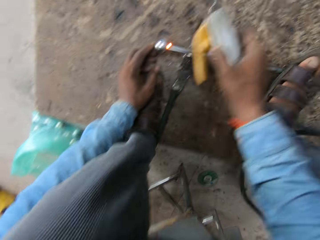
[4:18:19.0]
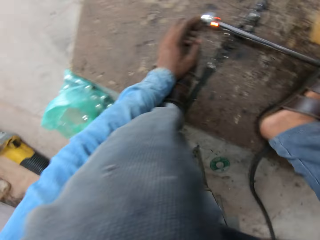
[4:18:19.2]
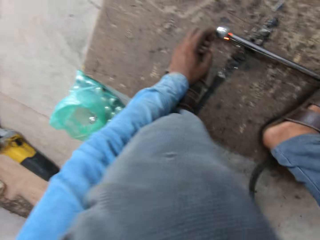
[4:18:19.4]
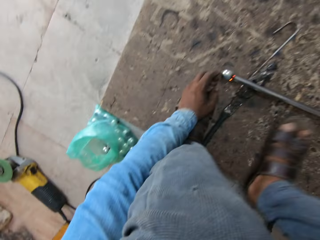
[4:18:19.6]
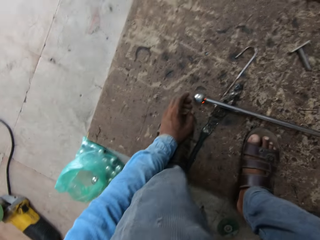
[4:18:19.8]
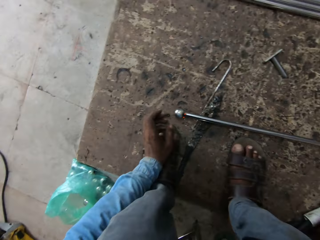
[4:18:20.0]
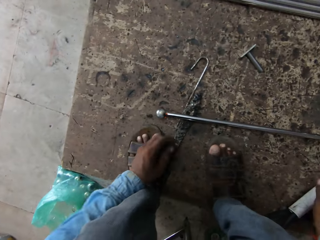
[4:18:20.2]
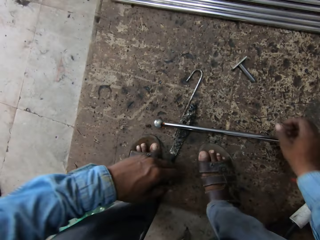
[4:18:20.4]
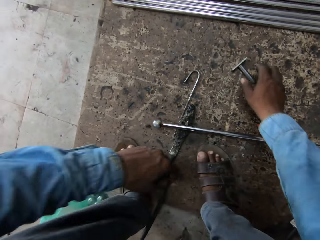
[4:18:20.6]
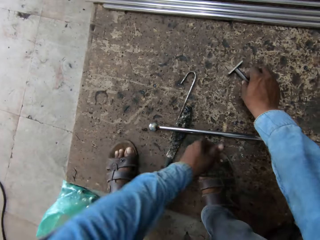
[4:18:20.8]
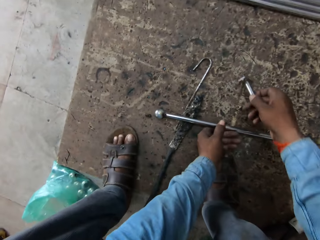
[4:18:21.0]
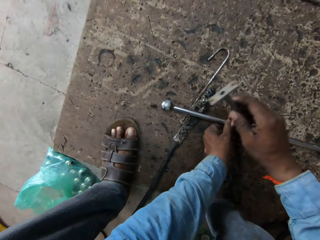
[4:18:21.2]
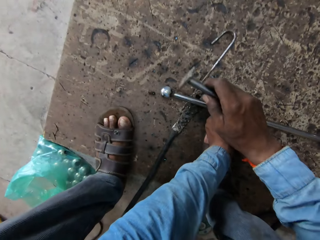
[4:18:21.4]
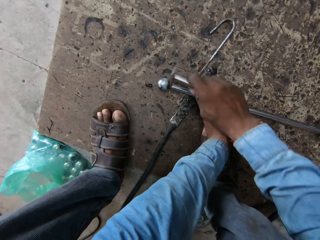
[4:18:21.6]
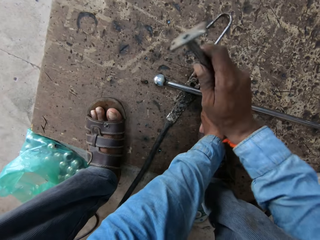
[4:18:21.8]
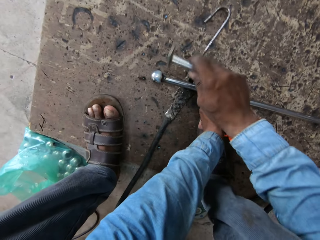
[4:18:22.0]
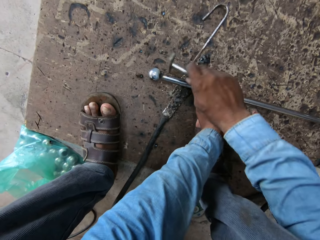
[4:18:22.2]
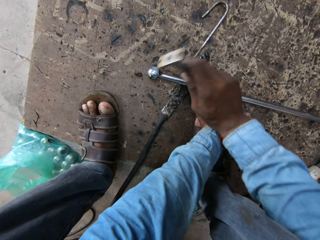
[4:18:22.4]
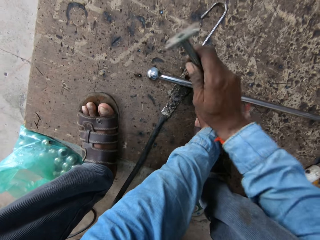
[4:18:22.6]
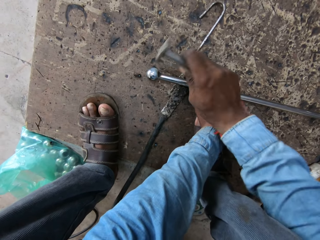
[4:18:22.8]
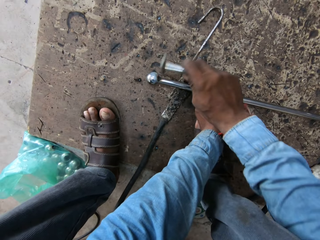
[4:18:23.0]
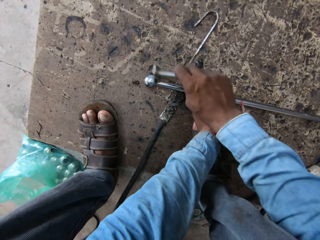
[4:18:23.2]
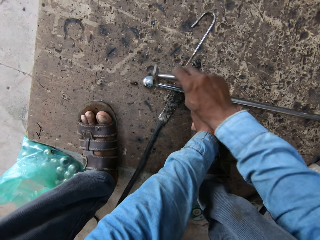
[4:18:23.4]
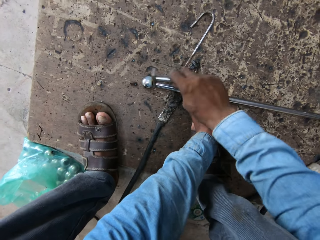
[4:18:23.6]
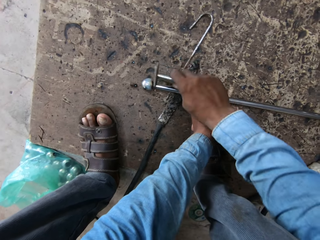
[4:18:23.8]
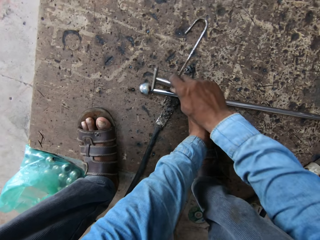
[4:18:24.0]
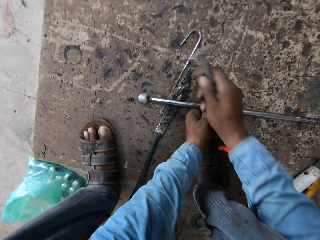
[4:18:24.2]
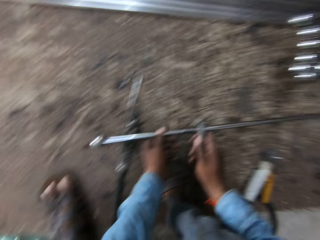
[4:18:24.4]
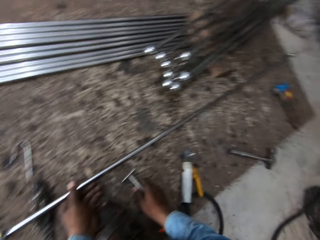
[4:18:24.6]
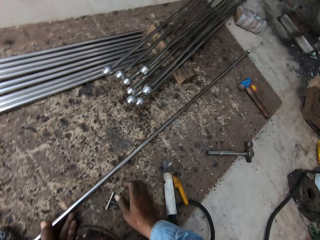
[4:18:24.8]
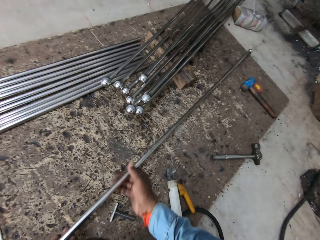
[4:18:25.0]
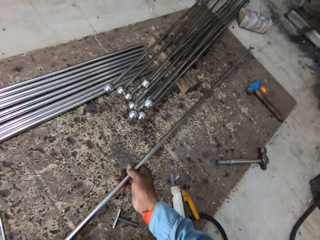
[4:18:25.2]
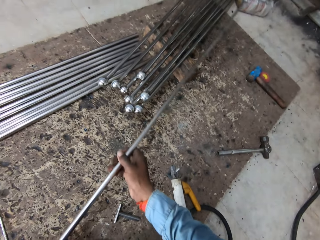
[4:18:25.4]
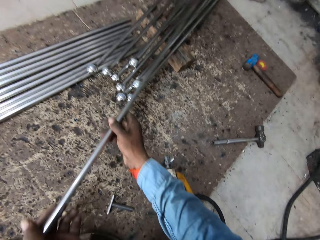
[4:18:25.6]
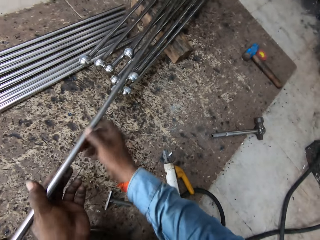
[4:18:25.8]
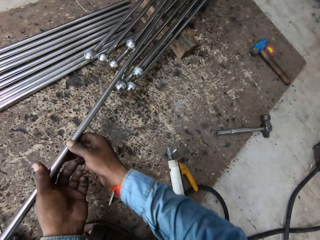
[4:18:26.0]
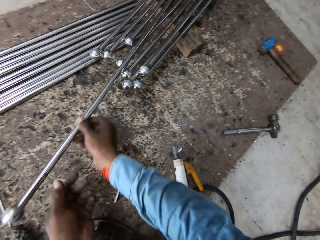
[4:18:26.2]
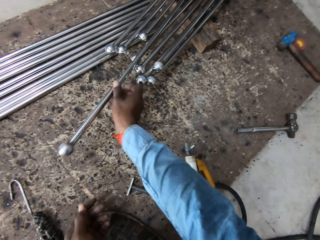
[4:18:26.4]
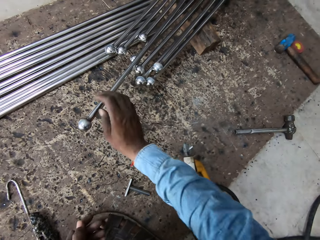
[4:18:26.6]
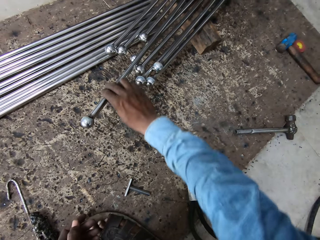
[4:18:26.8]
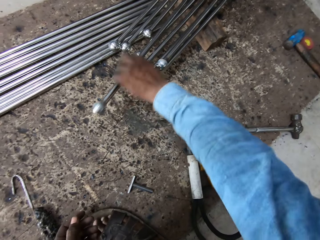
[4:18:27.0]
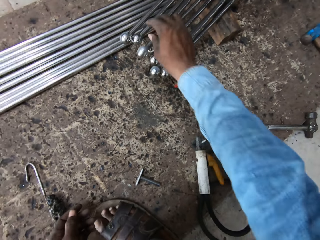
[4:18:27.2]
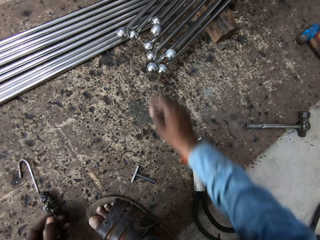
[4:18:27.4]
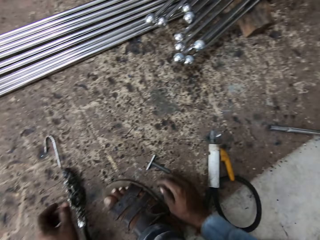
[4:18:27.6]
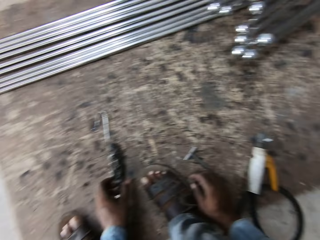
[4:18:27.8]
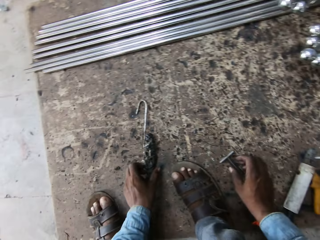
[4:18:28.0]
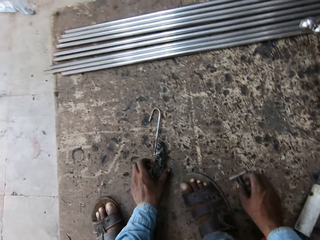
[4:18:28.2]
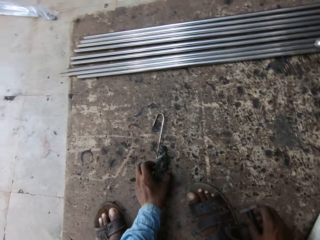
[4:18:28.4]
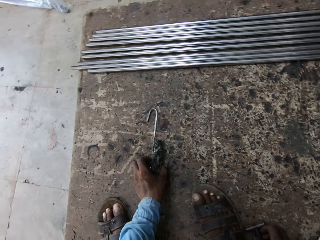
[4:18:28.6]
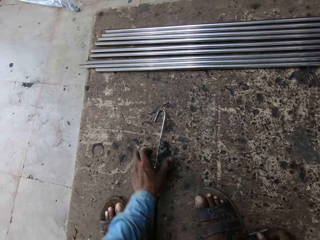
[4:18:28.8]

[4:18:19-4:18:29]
The camera wearer picks up a metal. They hit the metal or iron rod with something. They move the metal. They put back the iron rod.

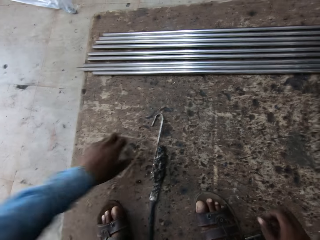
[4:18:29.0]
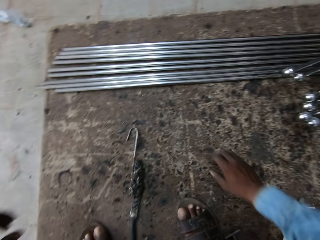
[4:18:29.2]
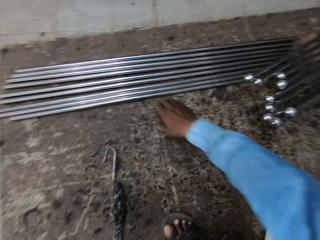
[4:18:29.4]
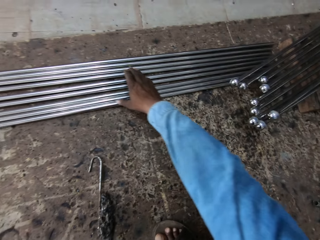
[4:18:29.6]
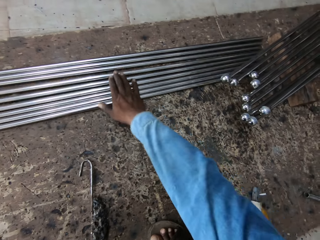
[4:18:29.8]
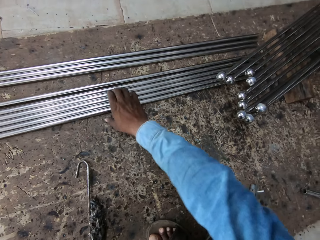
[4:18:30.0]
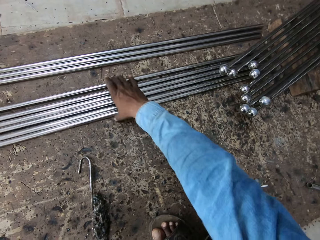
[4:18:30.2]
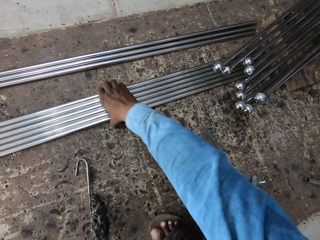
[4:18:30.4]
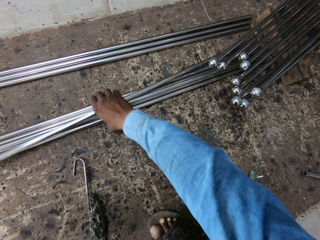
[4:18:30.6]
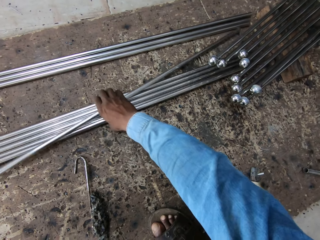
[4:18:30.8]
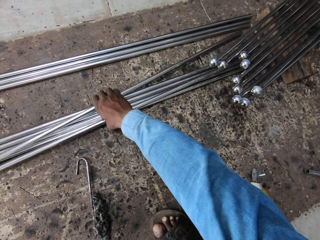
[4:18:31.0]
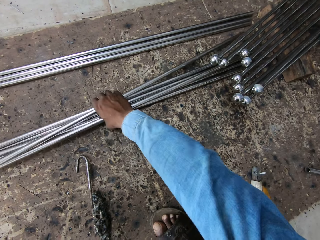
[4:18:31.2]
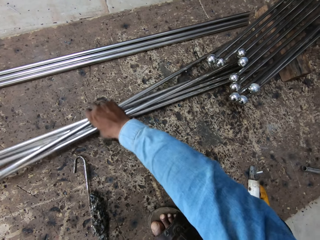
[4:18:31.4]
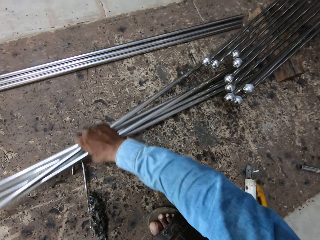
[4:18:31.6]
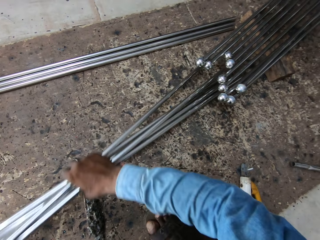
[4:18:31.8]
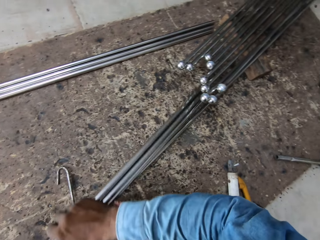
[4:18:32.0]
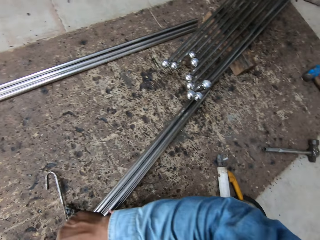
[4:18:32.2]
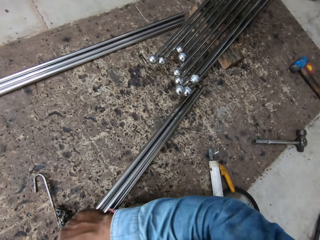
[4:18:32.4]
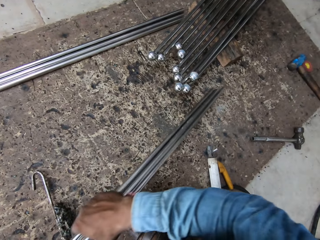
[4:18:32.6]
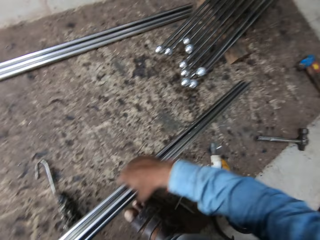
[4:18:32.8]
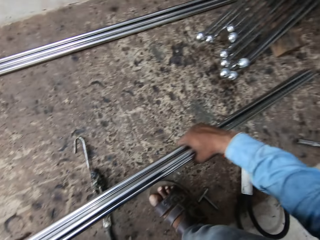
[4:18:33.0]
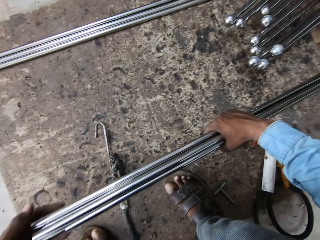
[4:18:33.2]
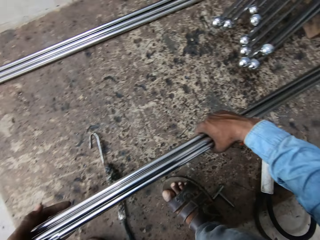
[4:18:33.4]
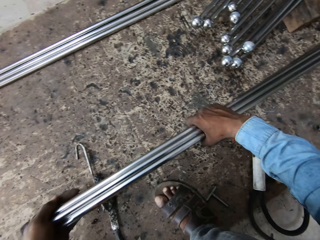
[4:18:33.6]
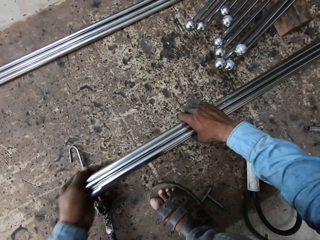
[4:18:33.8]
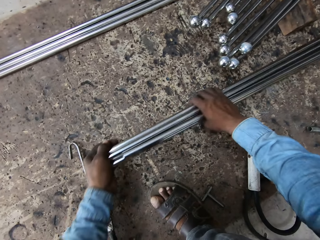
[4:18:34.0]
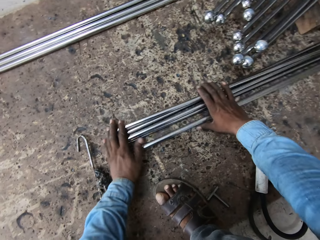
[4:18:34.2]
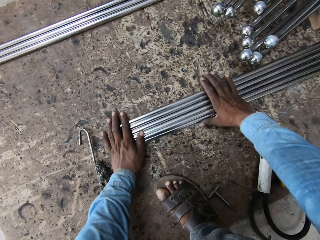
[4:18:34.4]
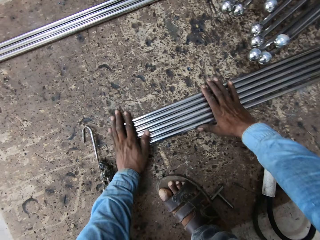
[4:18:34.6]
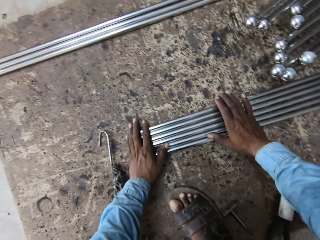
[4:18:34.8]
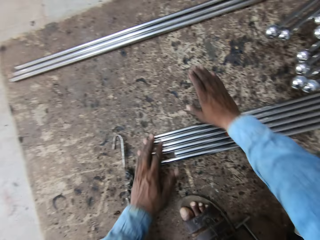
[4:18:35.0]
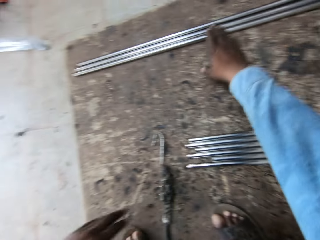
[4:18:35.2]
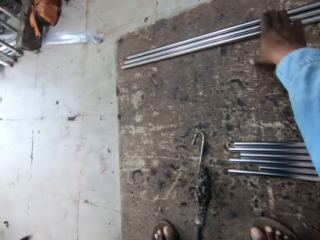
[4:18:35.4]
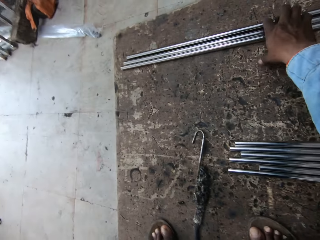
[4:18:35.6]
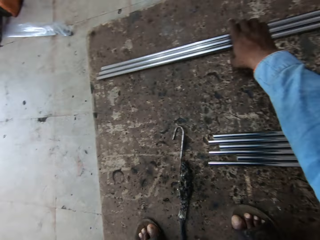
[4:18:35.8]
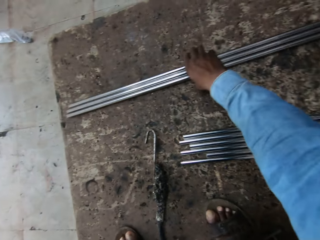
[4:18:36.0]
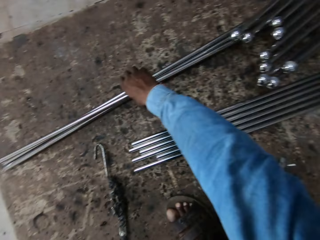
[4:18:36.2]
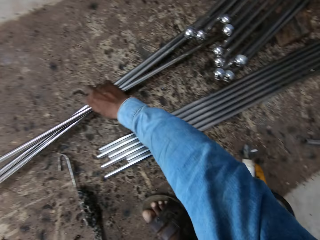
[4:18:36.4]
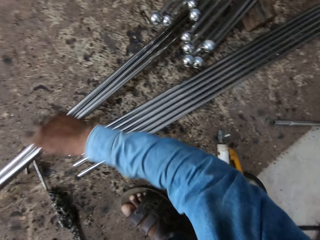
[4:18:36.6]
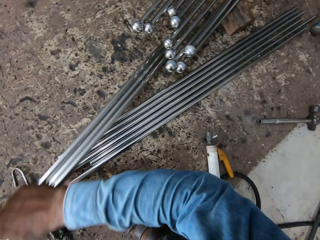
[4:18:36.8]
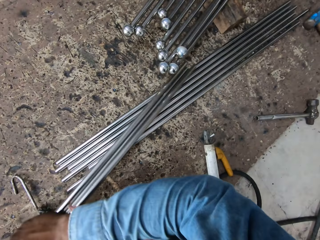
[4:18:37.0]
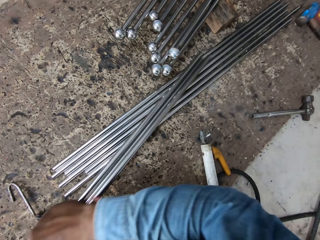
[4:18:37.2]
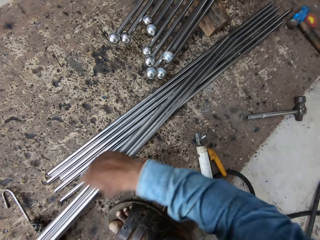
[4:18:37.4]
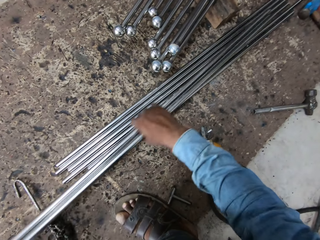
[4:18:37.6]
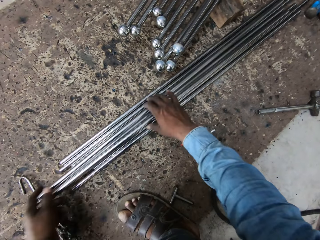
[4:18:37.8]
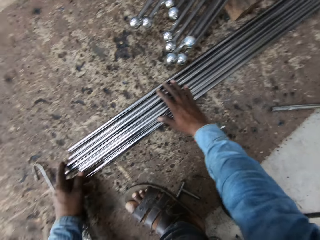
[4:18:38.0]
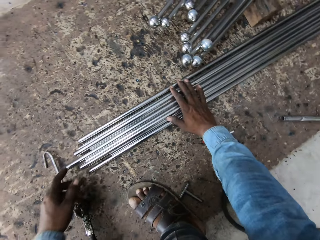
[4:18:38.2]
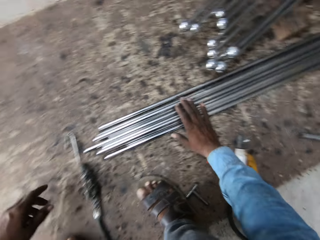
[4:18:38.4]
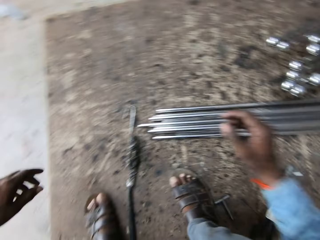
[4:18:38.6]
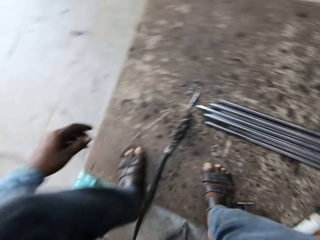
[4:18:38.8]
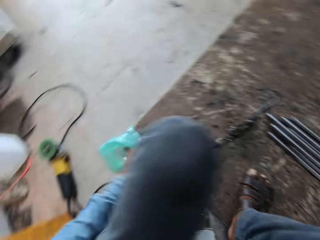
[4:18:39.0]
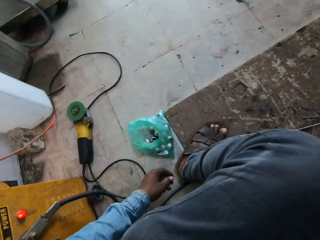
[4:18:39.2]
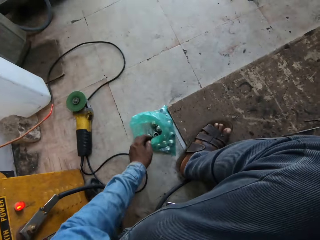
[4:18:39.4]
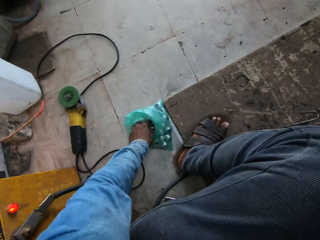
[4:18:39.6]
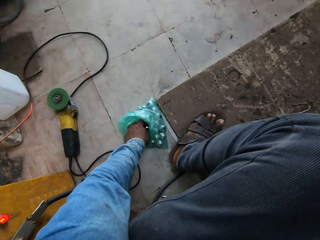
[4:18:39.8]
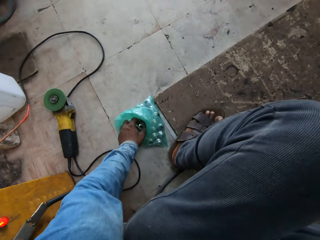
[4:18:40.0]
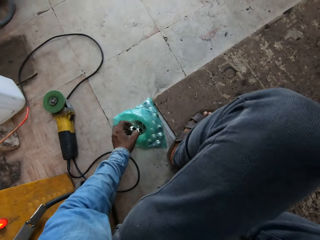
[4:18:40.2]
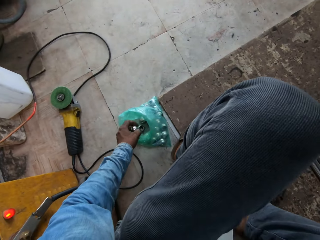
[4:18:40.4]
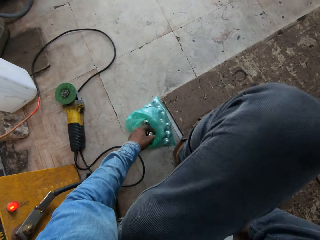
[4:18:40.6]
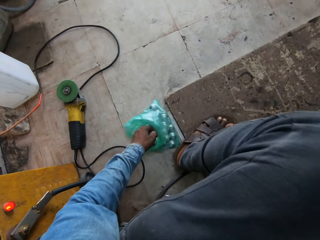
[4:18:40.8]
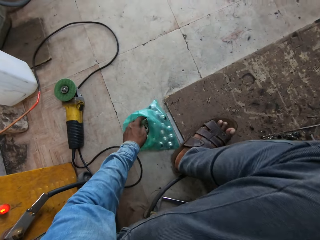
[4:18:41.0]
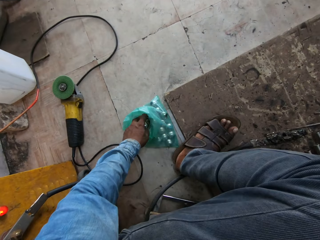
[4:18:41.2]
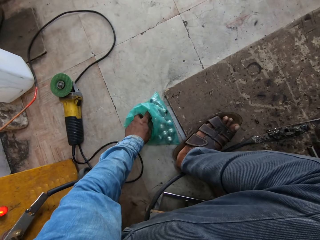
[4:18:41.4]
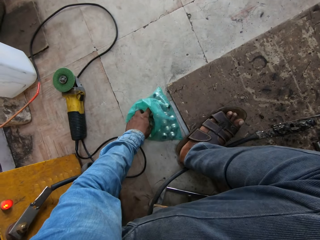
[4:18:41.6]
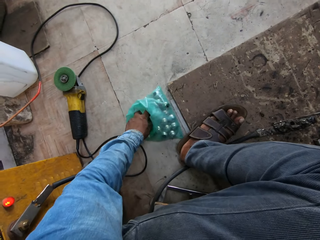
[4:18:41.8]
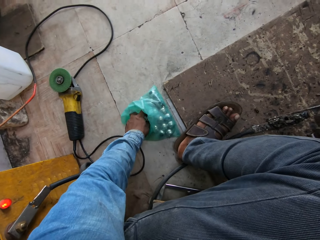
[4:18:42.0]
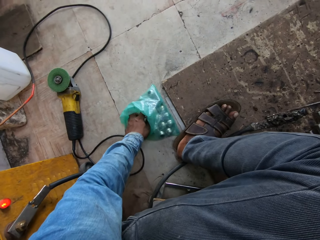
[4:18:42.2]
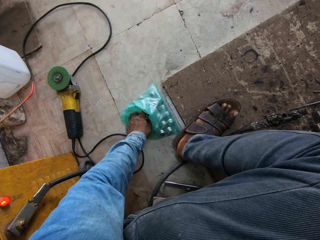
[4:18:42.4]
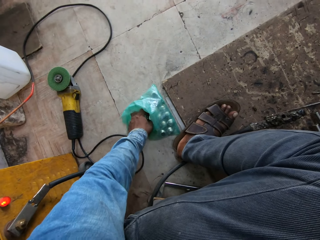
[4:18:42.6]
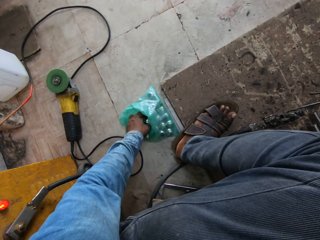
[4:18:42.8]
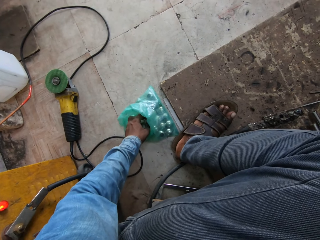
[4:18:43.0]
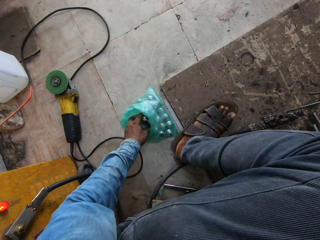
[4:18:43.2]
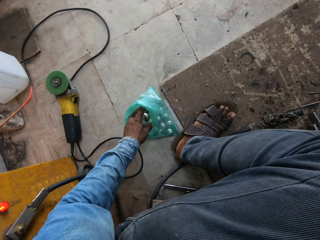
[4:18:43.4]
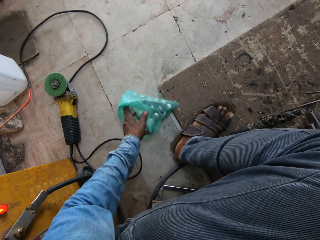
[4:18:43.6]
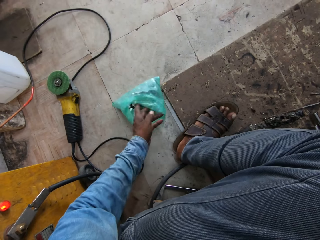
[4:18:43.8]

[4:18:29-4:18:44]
The camera wearer takes some more iron rods. They put the metal down. They pick up the metal. They put the metal down. They pick up a ball.
